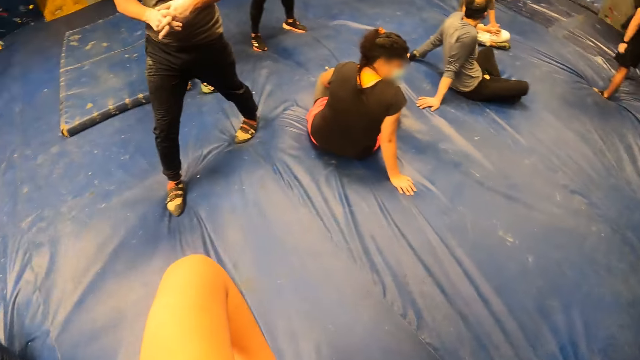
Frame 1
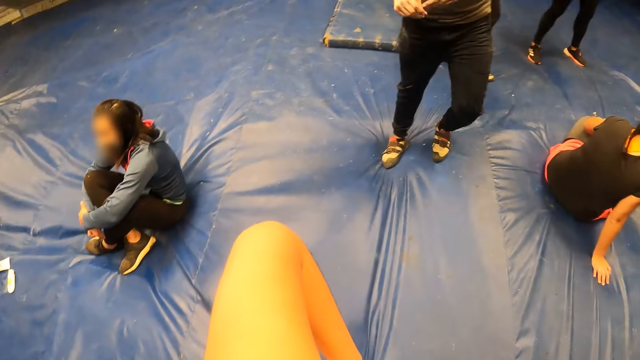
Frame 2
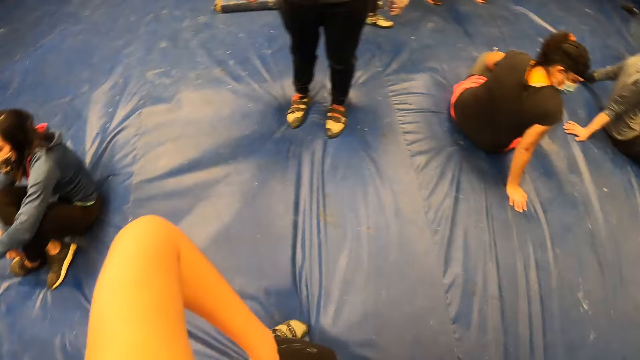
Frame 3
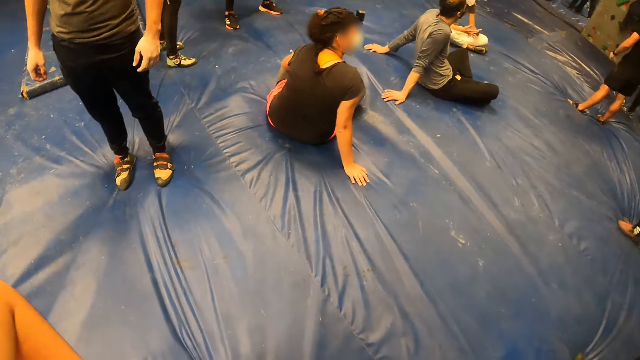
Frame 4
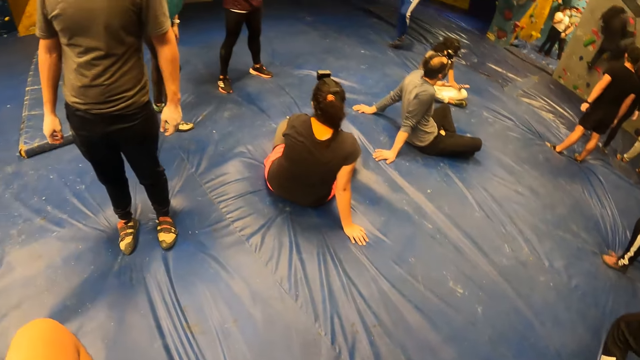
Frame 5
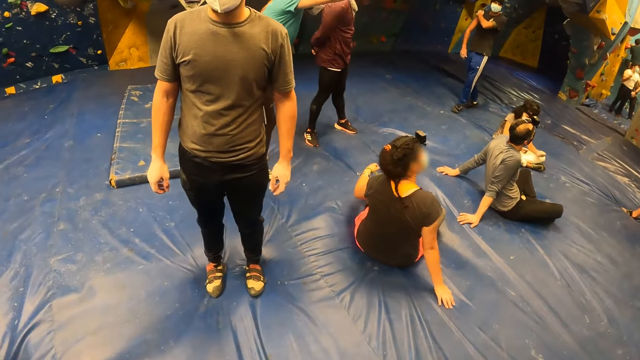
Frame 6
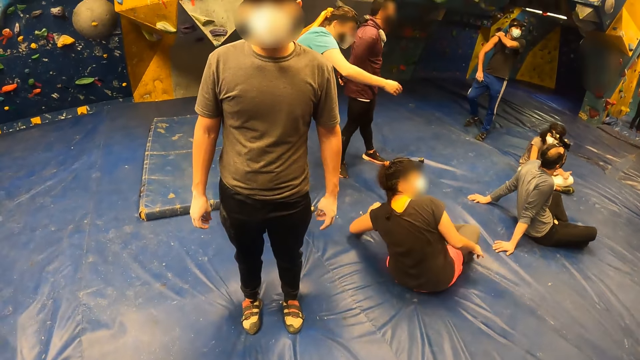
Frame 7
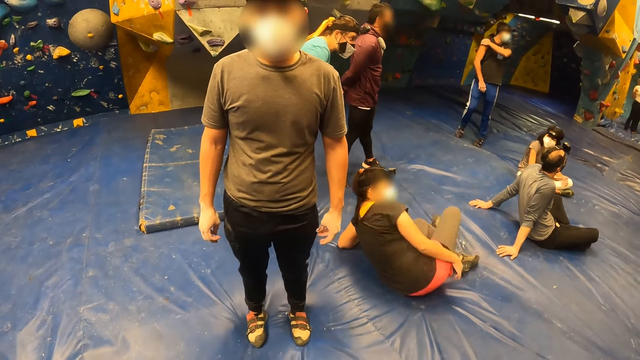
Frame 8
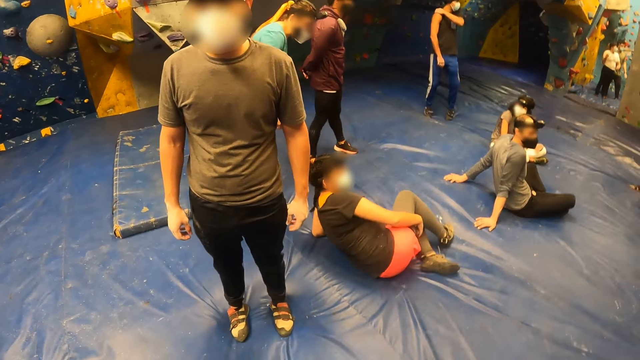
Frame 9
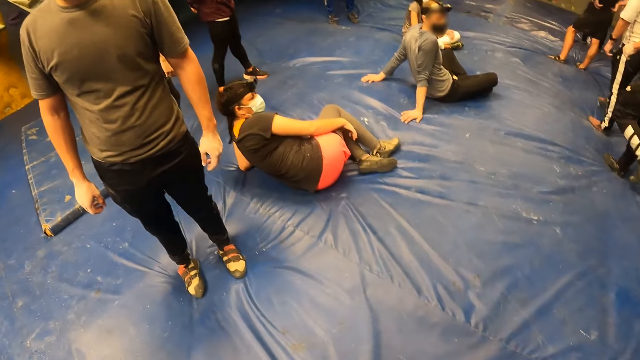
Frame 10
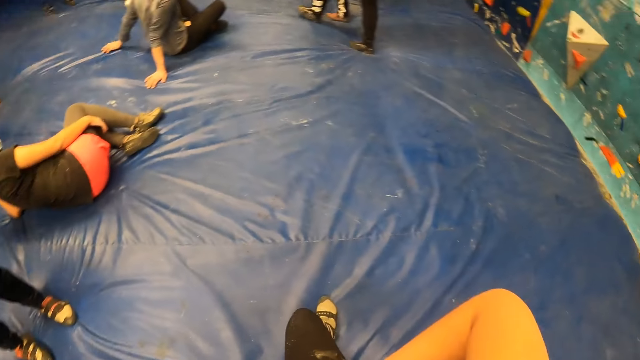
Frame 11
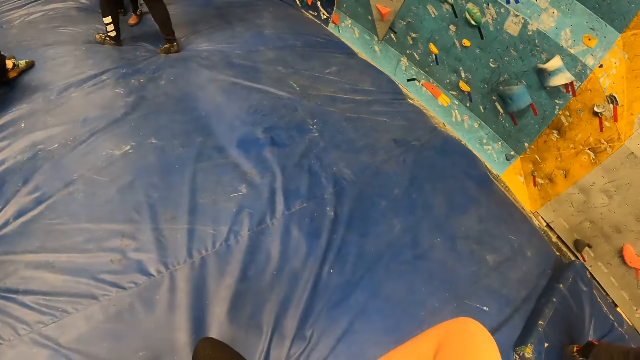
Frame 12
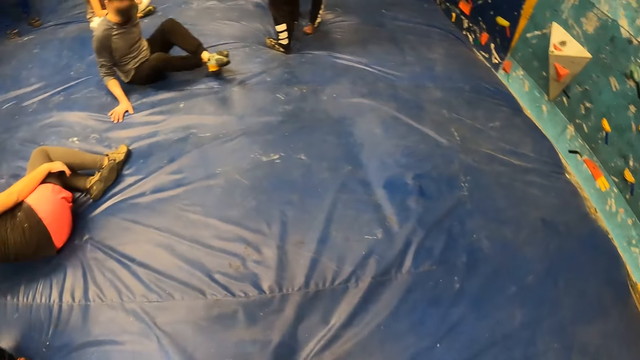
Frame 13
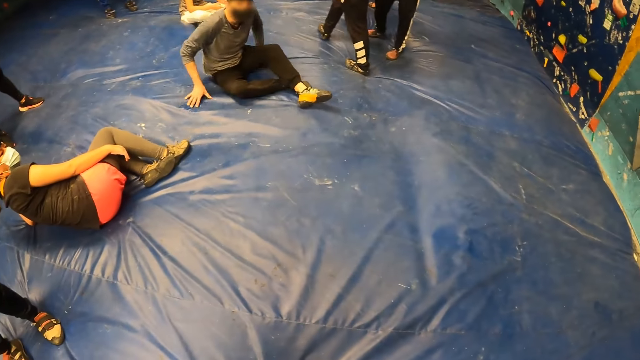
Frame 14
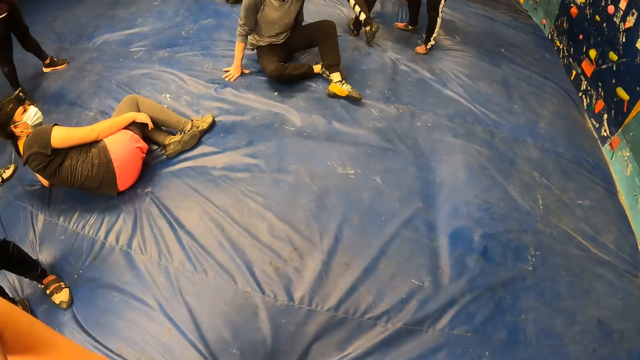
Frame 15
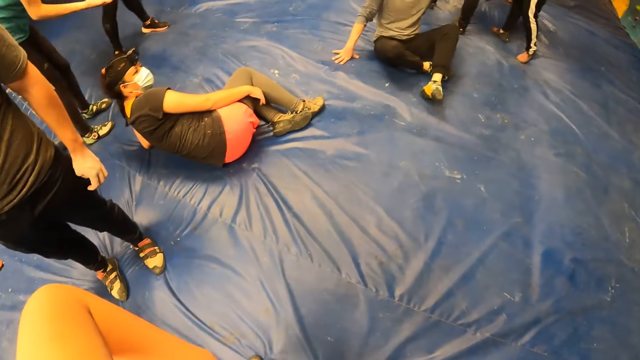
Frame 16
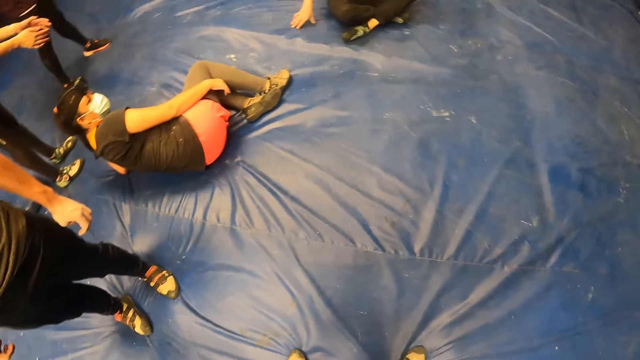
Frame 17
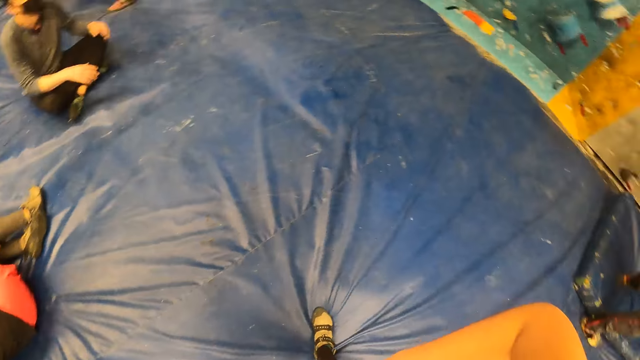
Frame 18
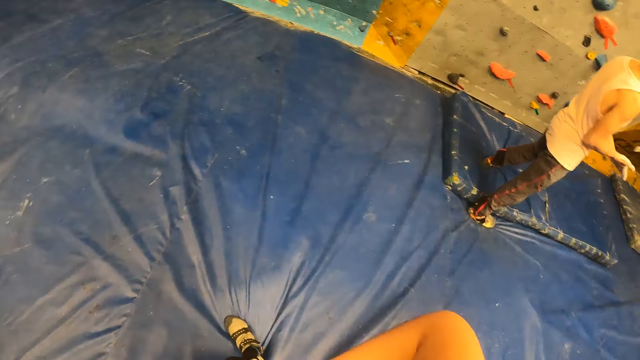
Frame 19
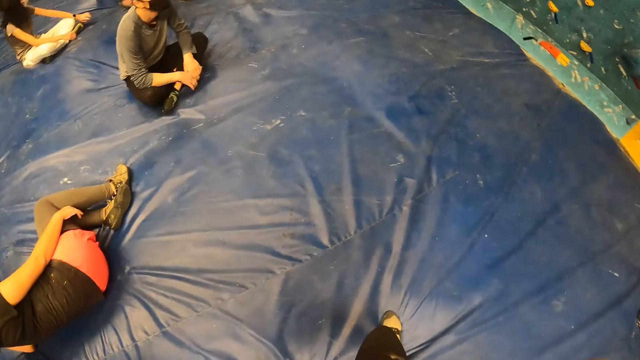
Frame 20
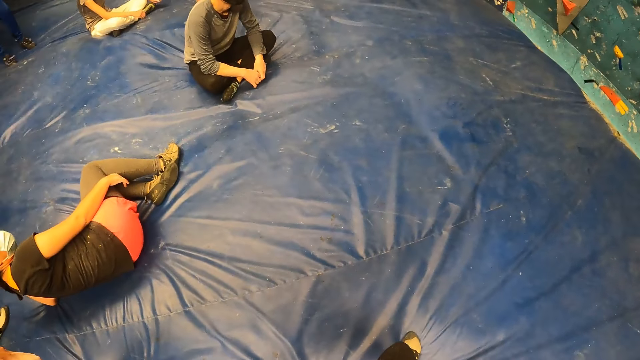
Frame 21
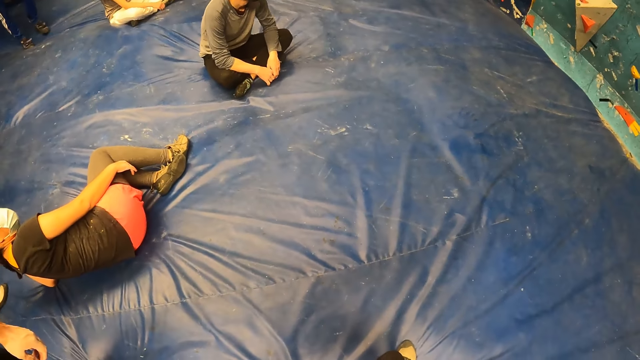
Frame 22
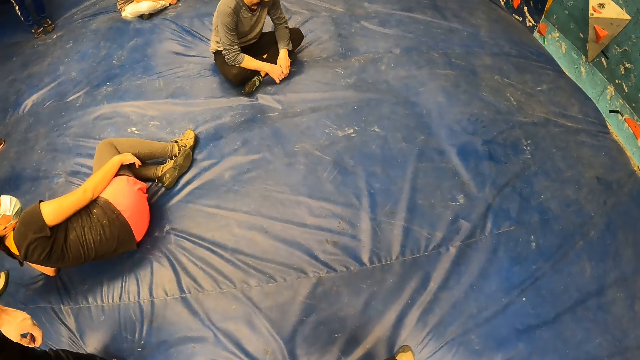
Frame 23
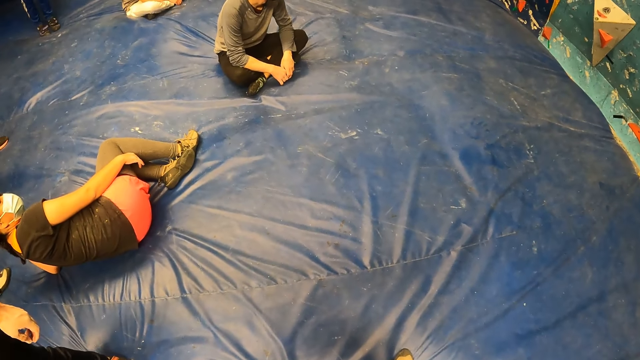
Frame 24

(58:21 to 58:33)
The camera wearer looks around the hall. A man gestures with both hands.

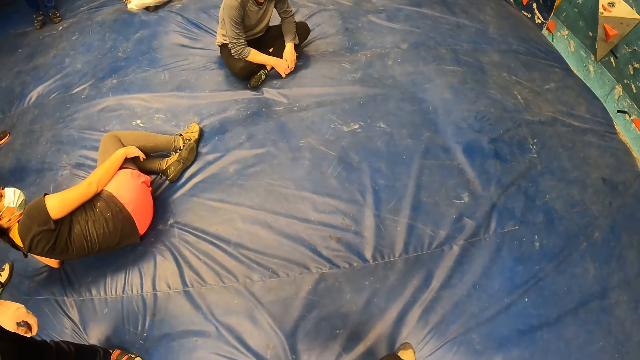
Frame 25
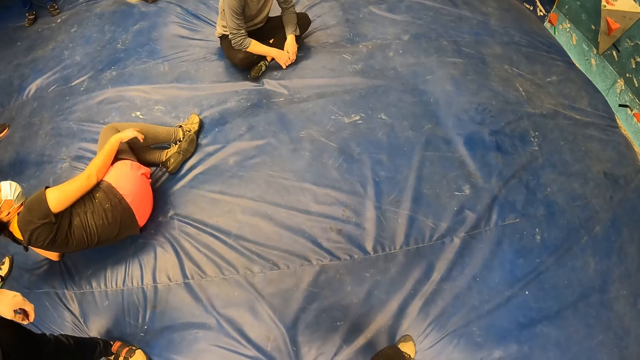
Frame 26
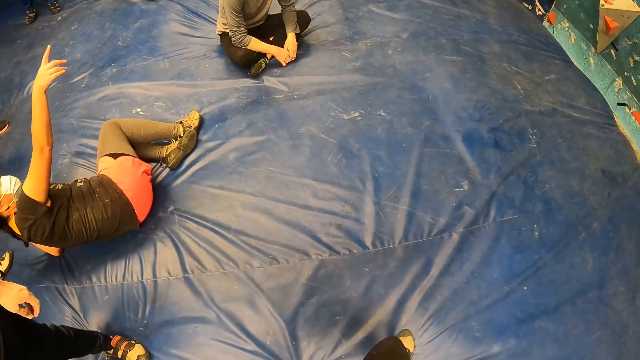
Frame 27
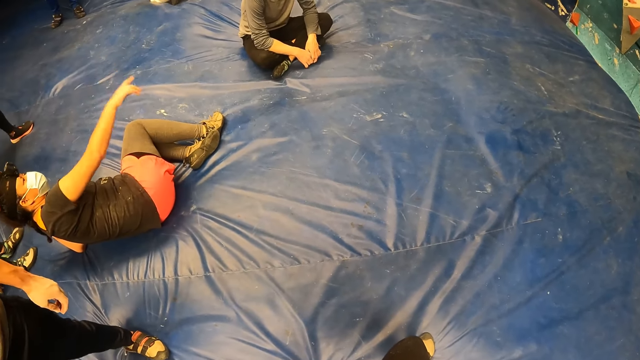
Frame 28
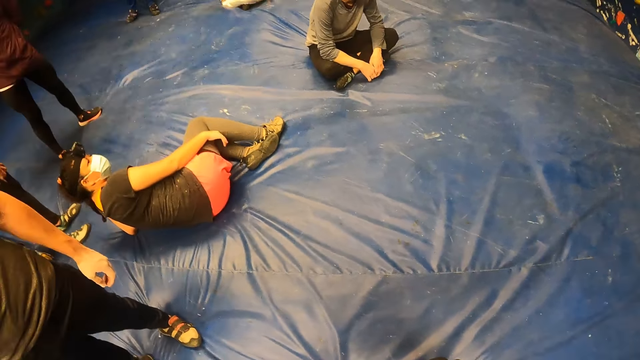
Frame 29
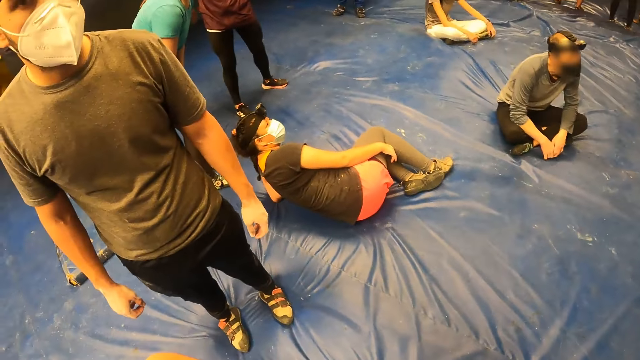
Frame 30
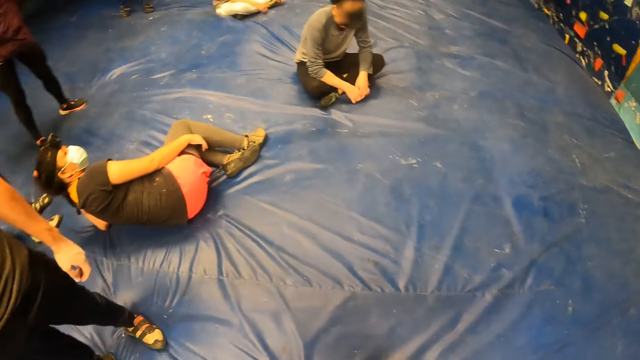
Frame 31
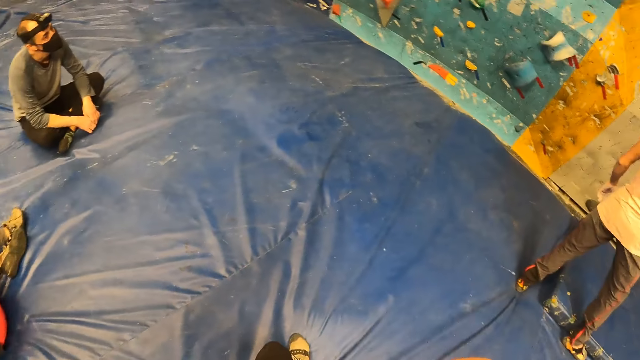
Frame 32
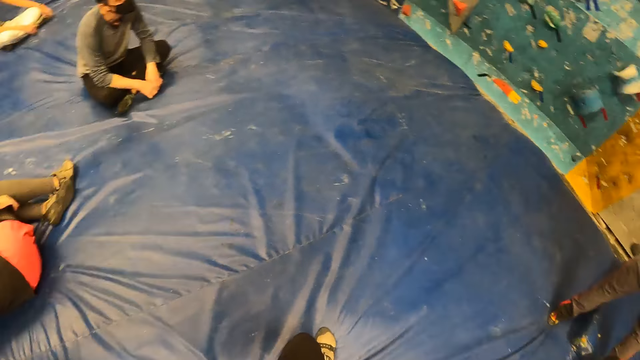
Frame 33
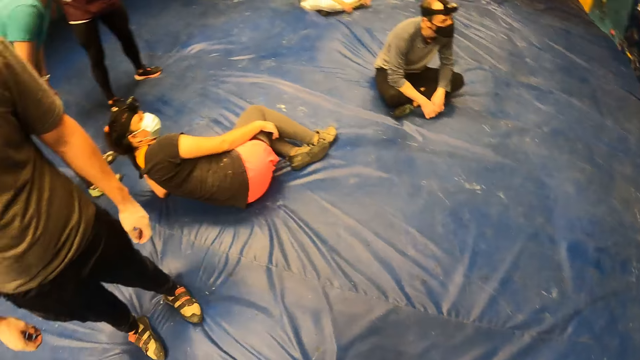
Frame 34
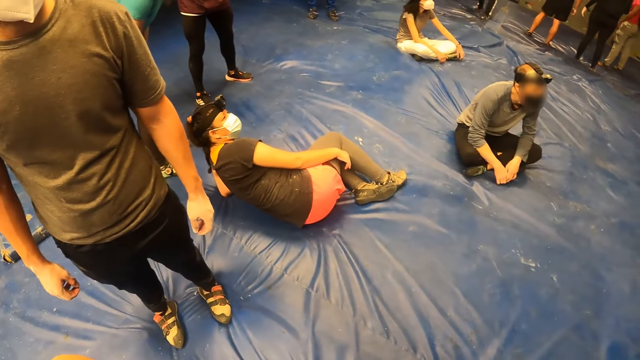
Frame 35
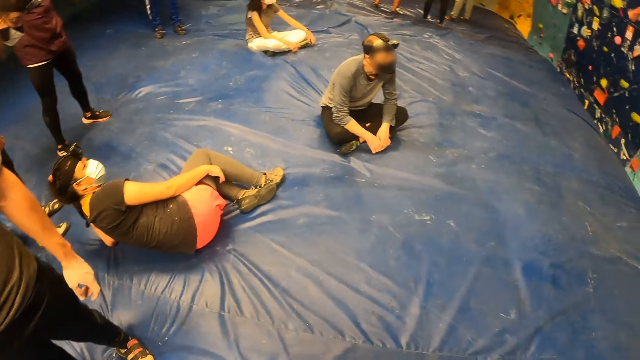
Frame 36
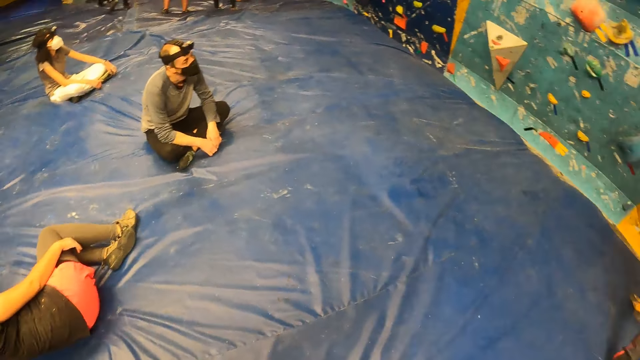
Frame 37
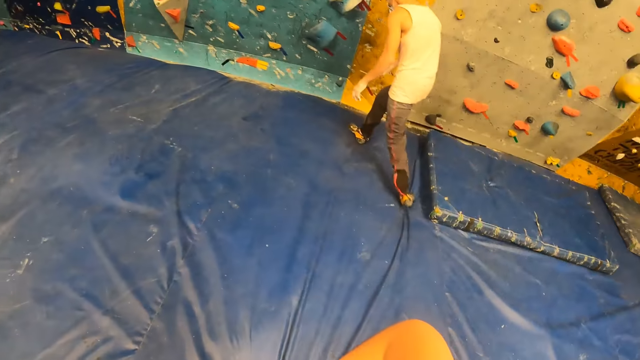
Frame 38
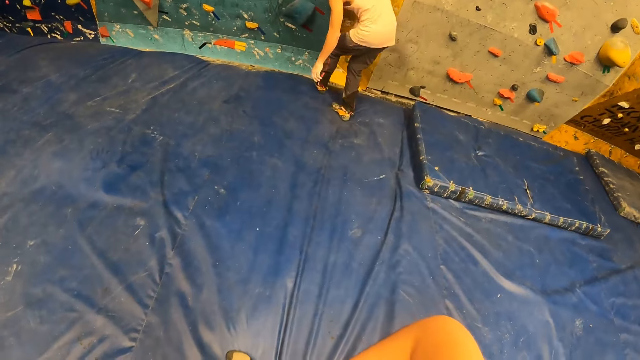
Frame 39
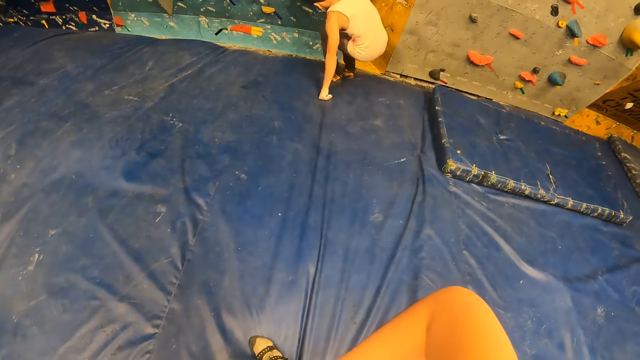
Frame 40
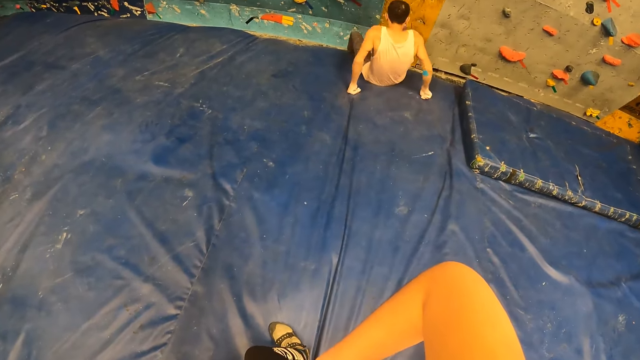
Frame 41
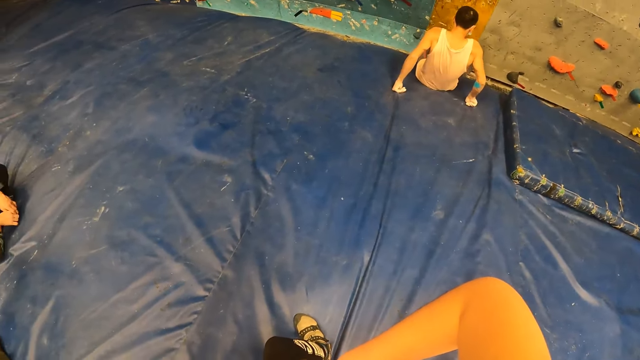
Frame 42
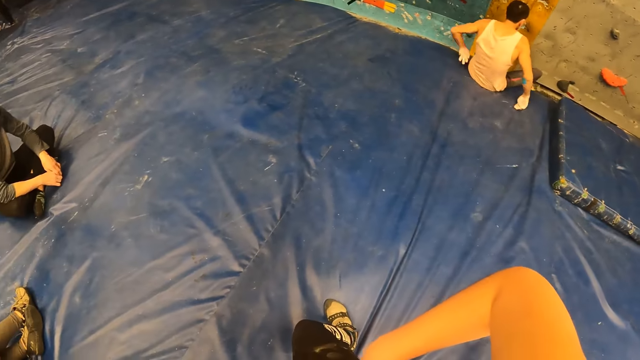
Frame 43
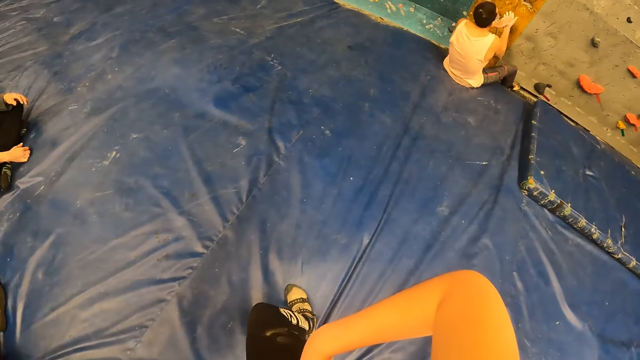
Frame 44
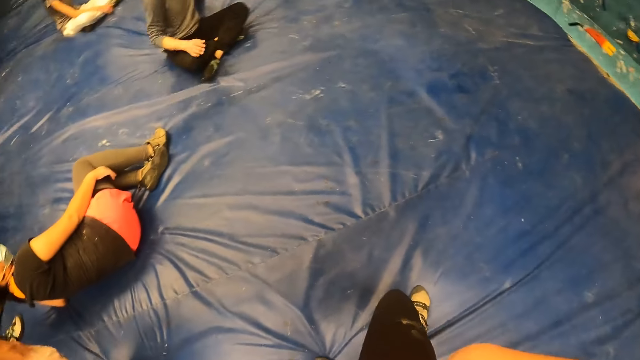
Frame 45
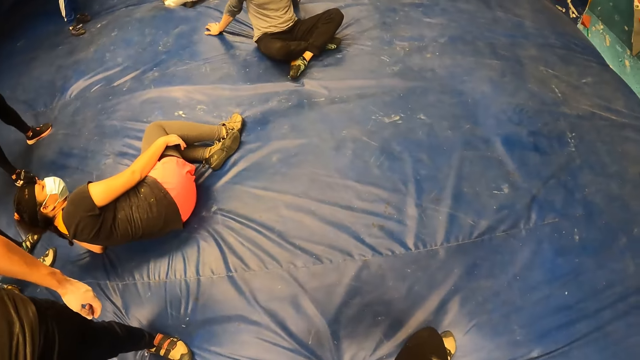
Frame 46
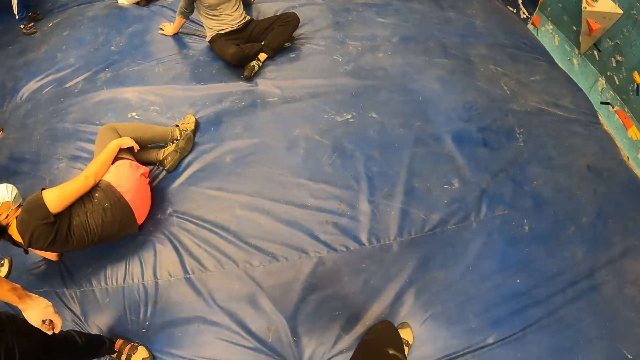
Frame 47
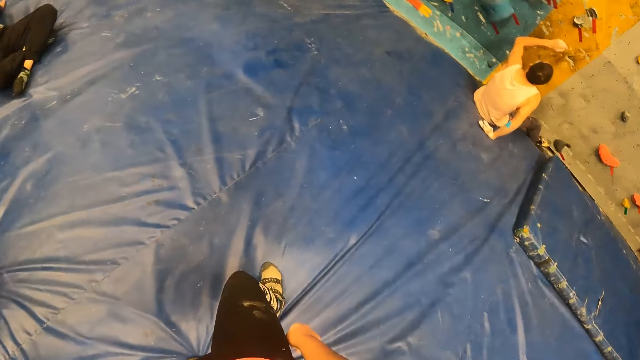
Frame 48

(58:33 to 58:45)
The camera wearer stands on the cushion. A woman points her right hand at the bouldering wall. A man sits on the floor in the bouldering room and rubs both hands together.
